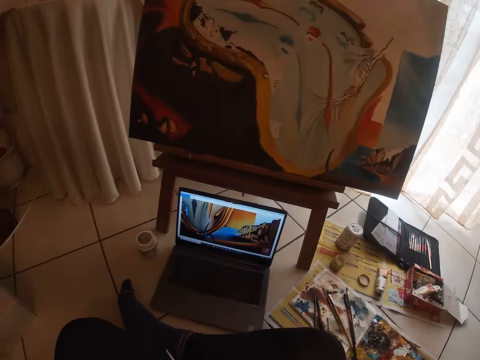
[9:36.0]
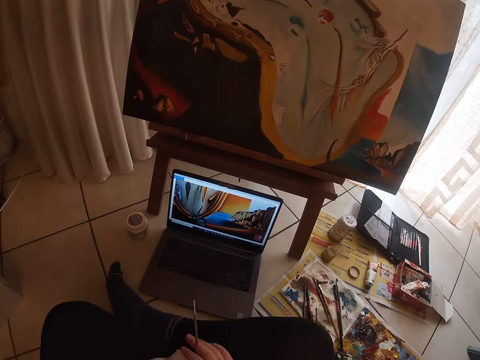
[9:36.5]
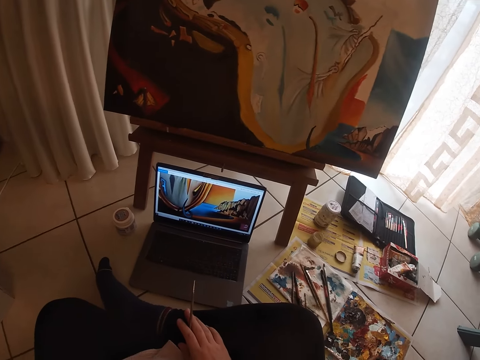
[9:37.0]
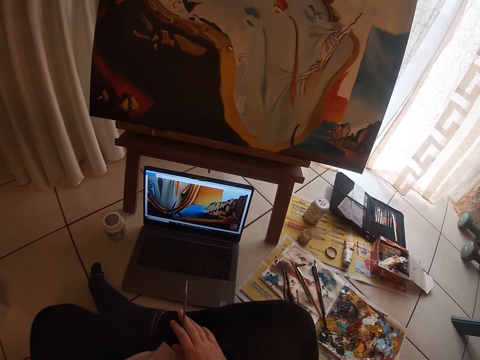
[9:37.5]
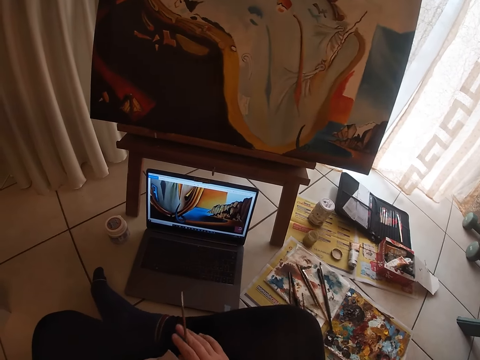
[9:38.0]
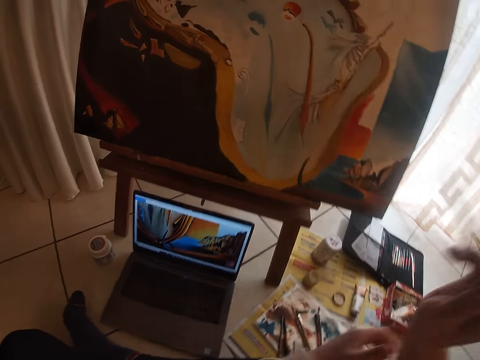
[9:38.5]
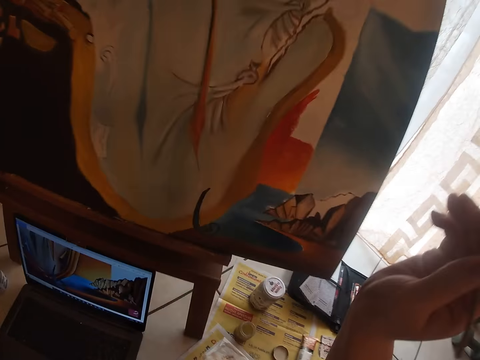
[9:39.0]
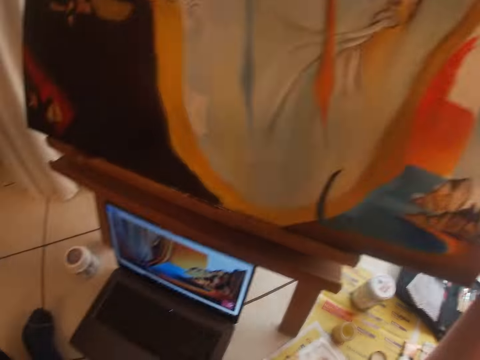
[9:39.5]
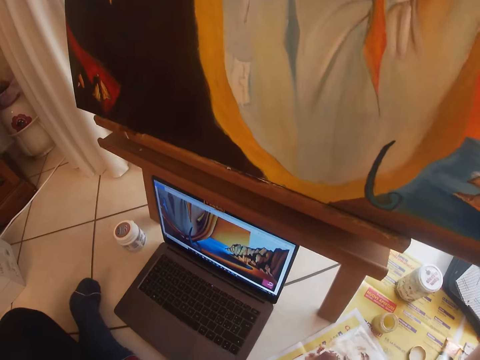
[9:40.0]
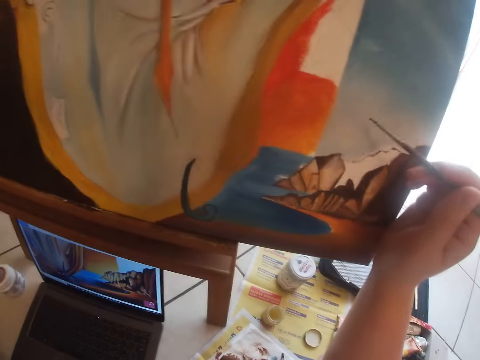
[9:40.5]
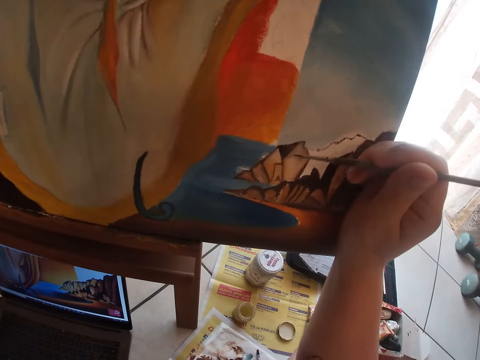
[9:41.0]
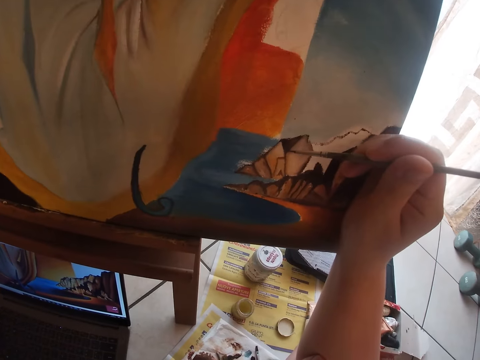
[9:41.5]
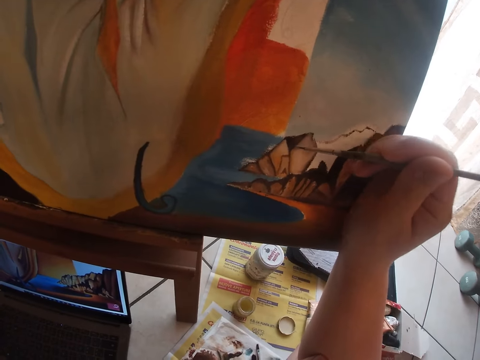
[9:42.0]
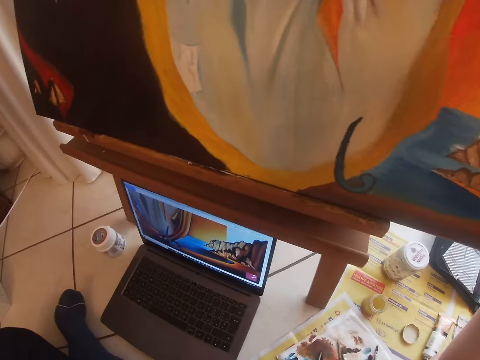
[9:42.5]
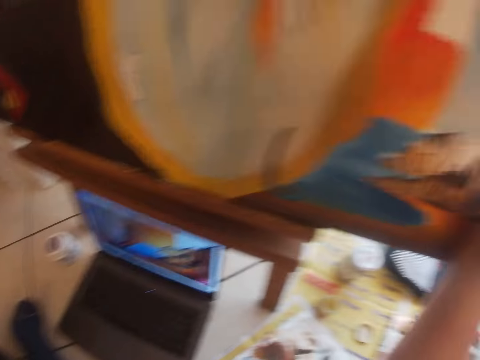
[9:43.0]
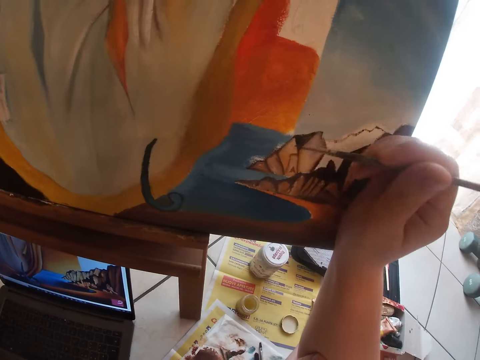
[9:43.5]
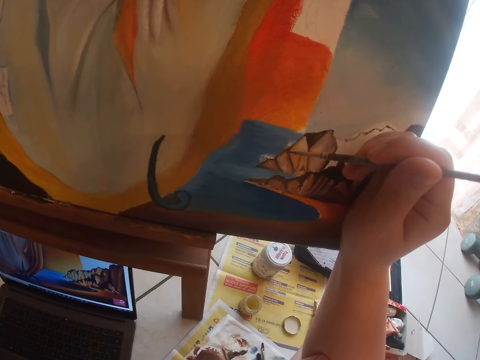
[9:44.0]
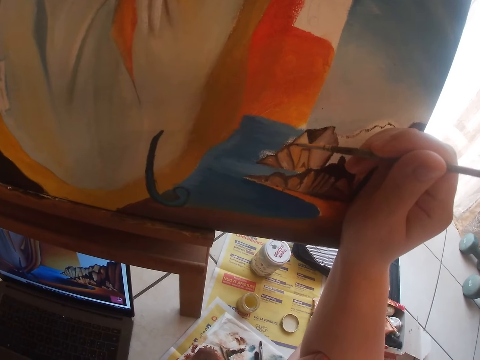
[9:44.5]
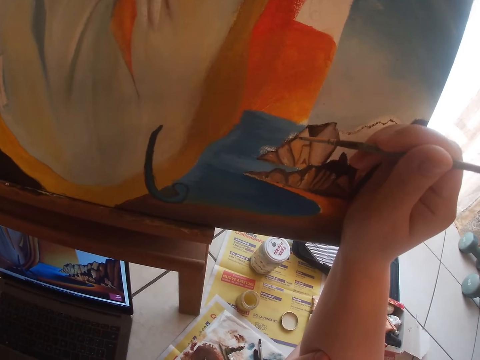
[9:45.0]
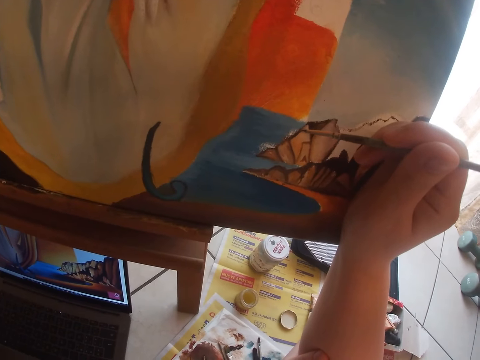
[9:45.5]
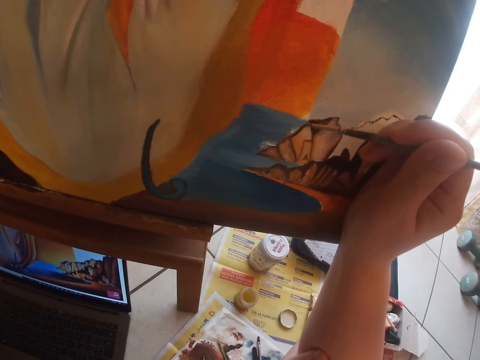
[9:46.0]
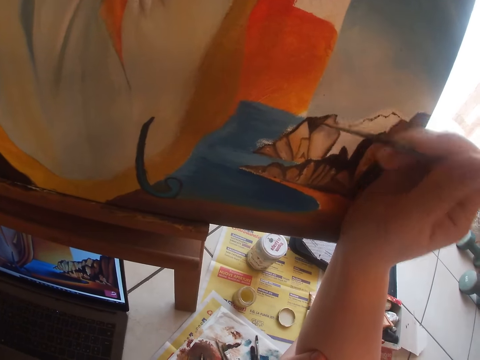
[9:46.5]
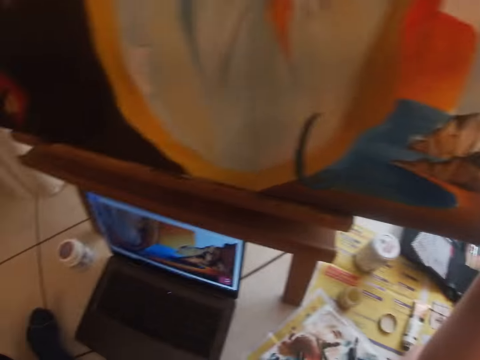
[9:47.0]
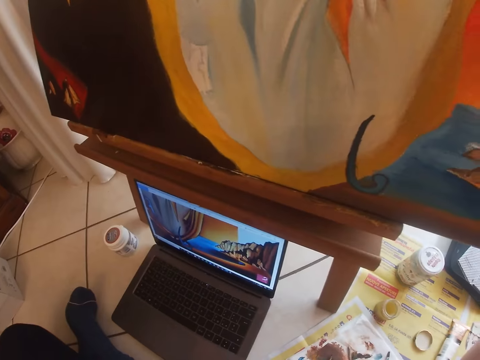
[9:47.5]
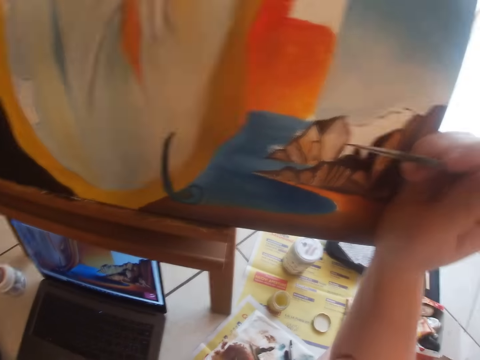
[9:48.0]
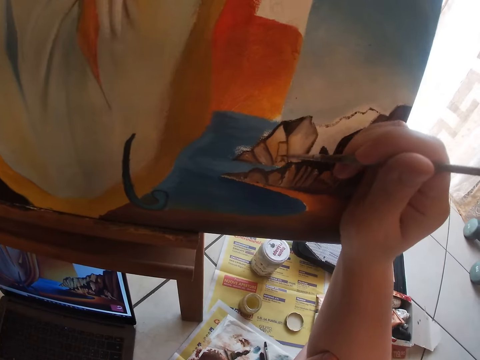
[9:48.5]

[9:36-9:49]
The camera wearer continues to paint on the canvas.

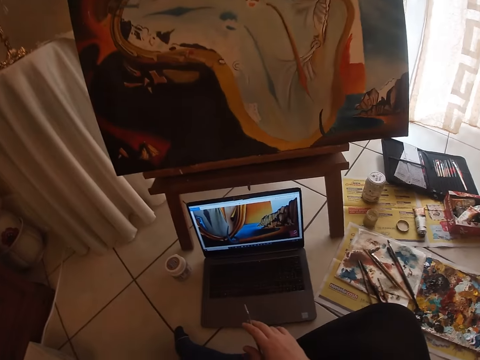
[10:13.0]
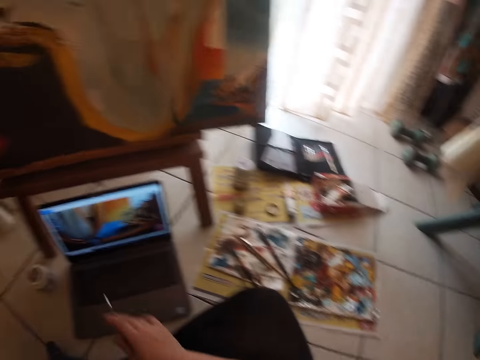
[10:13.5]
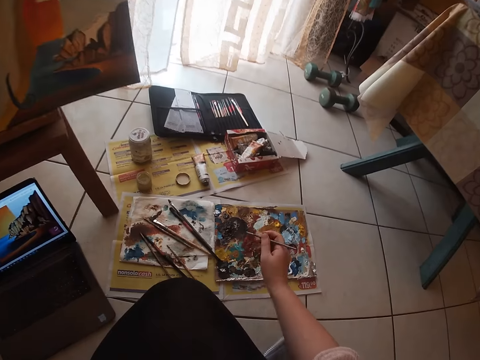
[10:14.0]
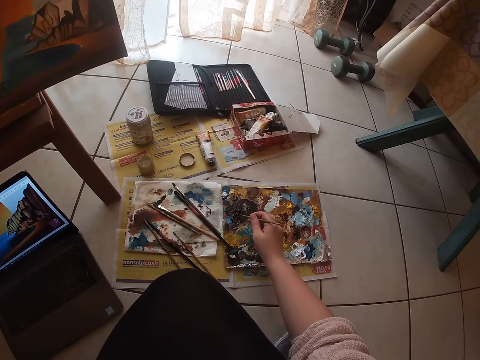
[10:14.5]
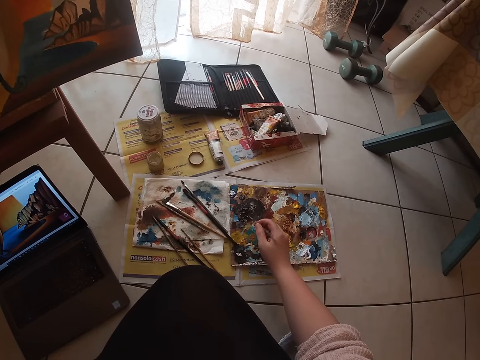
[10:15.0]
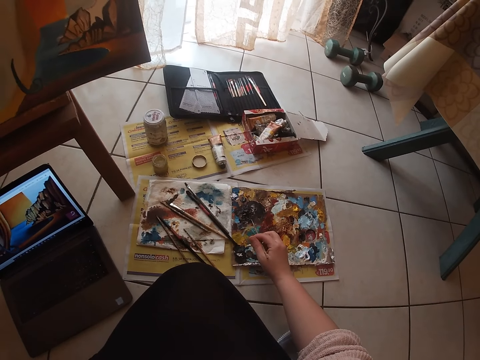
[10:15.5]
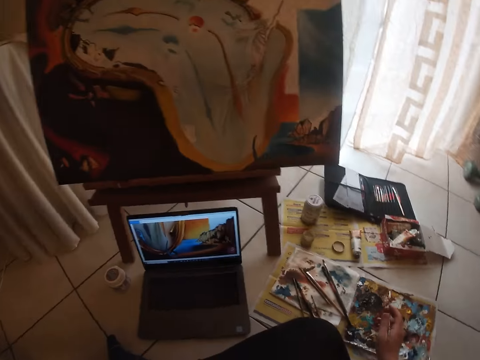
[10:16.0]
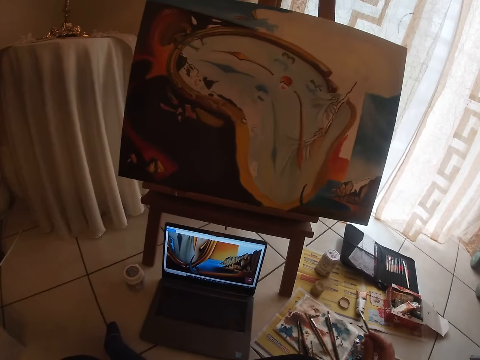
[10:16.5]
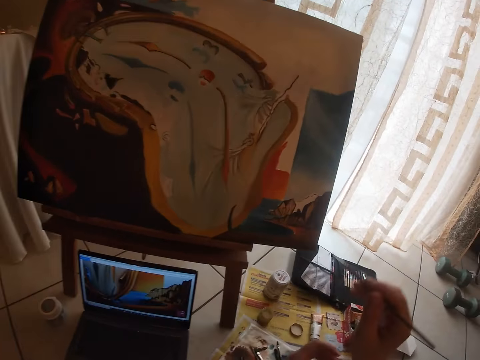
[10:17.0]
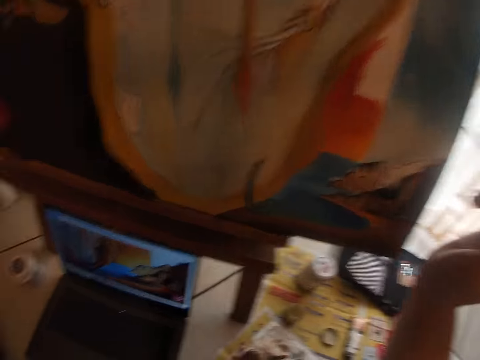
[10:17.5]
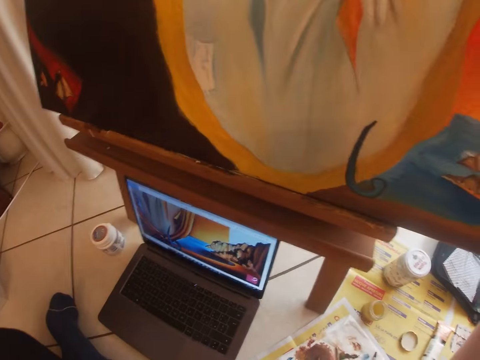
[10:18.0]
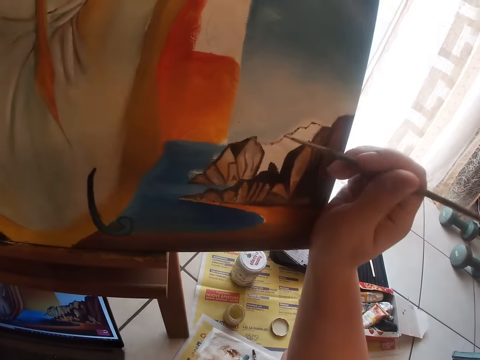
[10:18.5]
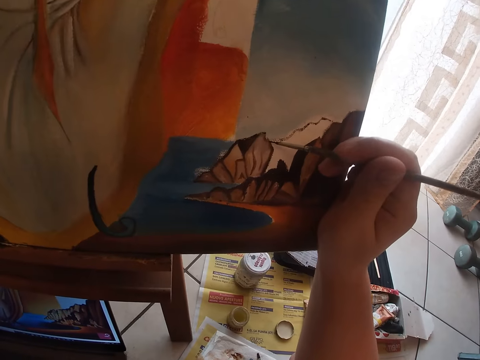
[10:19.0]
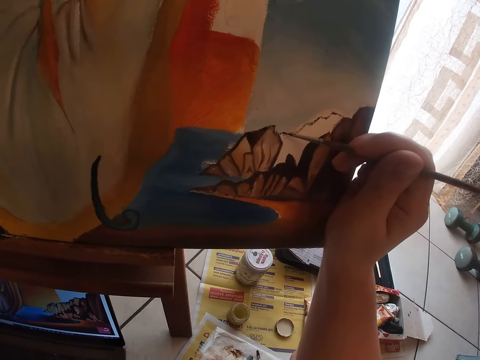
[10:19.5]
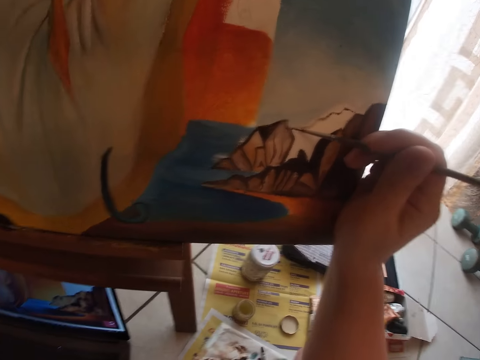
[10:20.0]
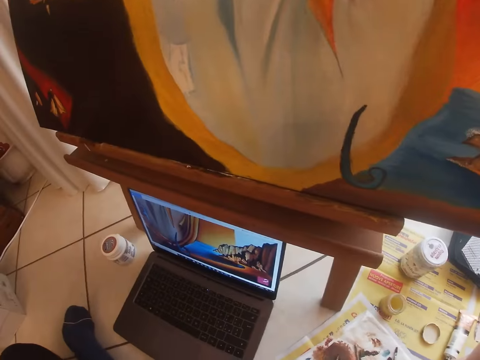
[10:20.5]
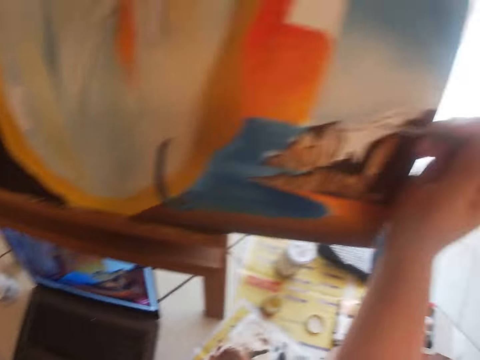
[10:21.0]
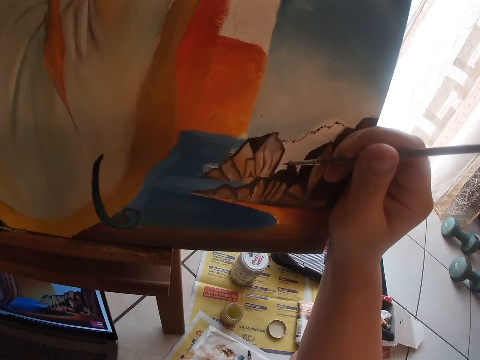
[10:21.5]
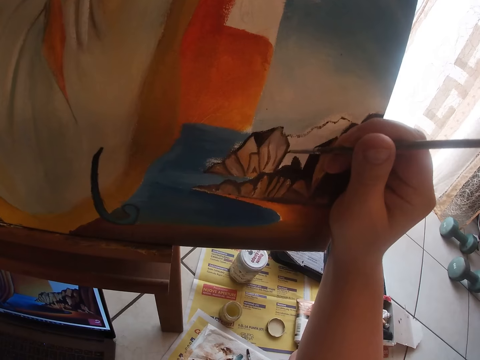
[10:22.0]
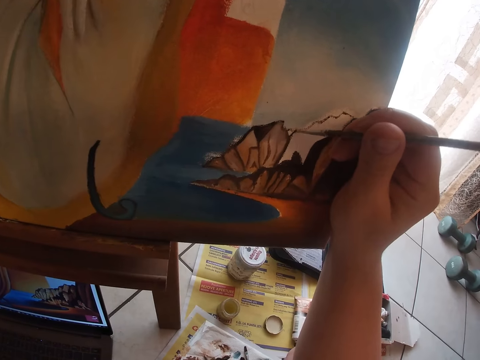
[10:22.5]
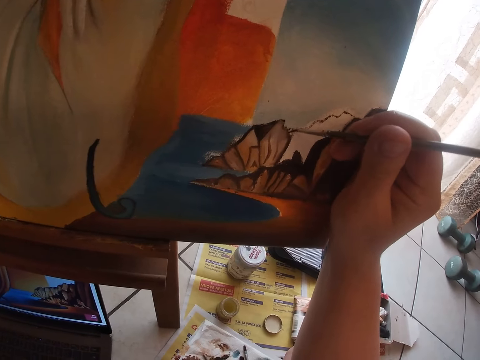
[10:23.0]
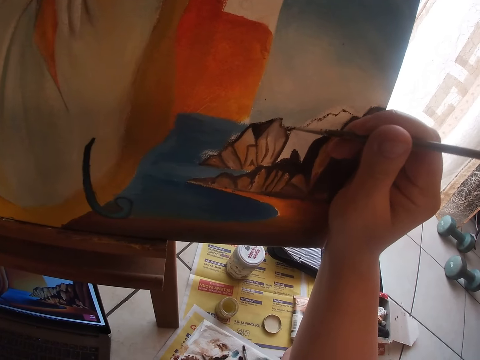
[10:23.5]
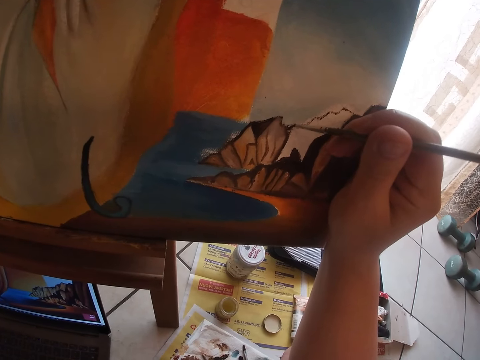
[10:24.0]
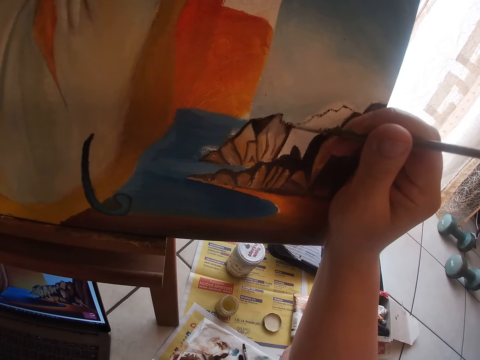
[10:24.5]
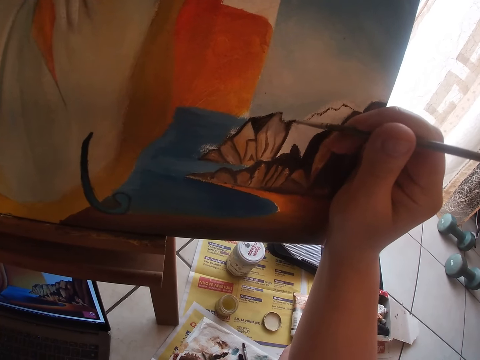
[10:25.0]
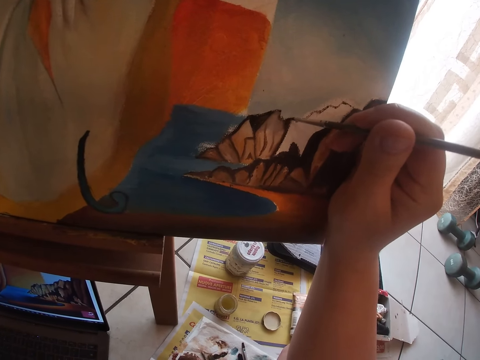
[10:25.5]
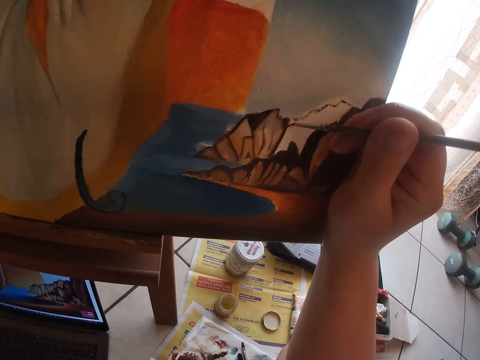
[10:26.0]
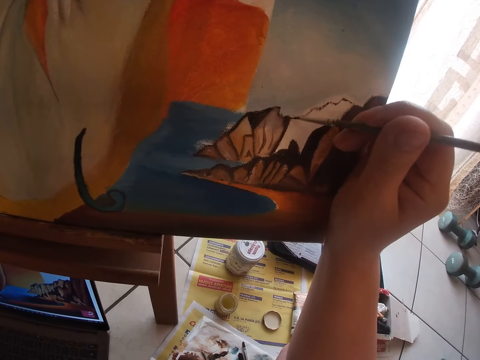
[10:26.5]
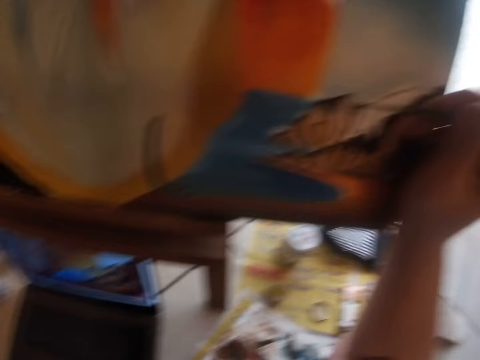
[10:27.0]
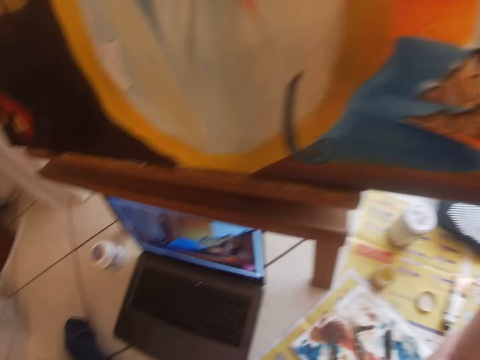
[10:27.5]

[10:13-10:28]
The camera wearer turns the paint brush on the paint palette. They dip the paint brush on the paint palette. They continue to paint on the canvas.
